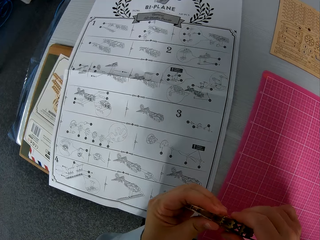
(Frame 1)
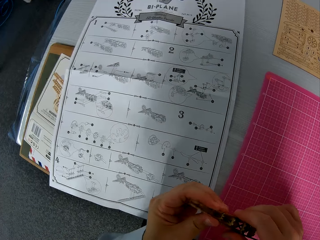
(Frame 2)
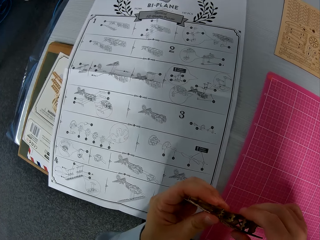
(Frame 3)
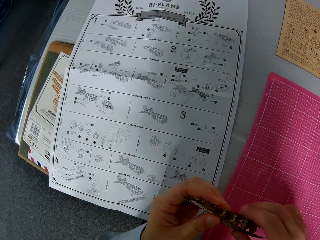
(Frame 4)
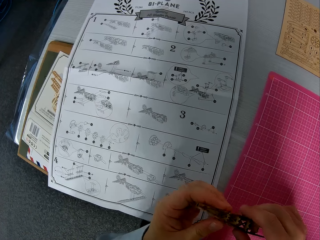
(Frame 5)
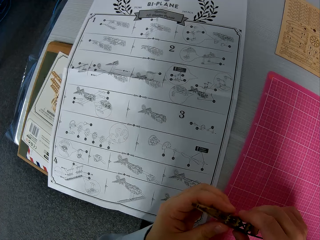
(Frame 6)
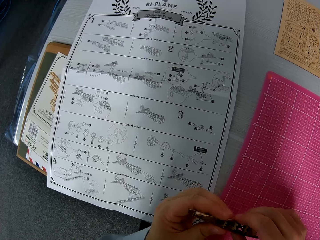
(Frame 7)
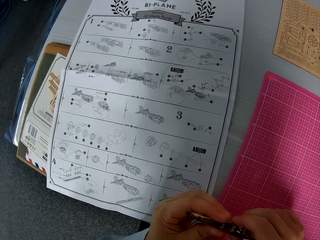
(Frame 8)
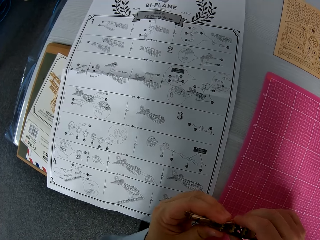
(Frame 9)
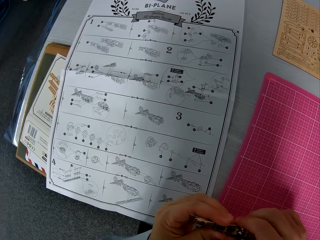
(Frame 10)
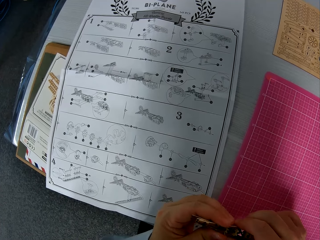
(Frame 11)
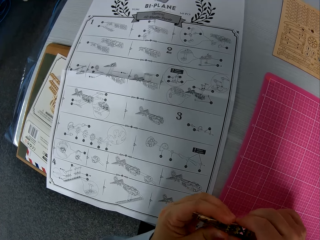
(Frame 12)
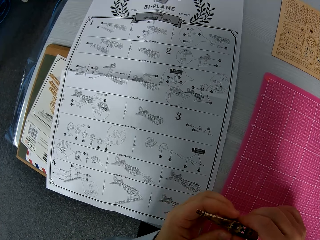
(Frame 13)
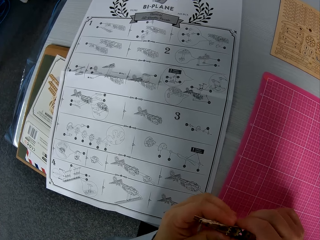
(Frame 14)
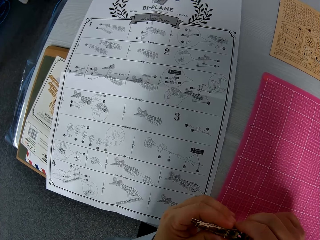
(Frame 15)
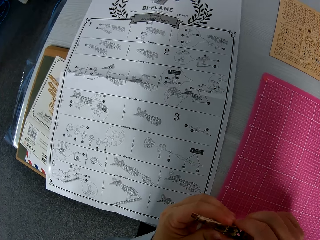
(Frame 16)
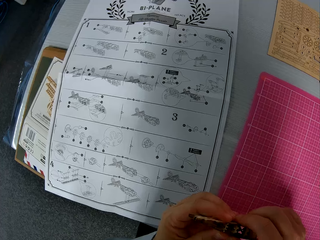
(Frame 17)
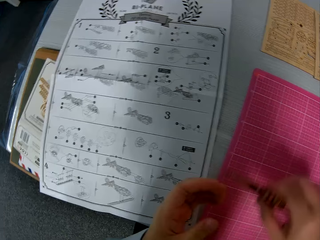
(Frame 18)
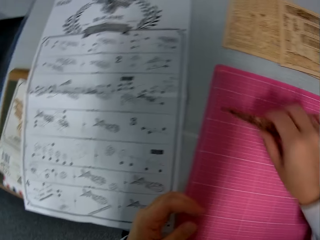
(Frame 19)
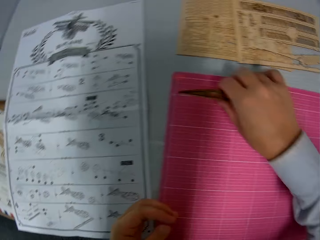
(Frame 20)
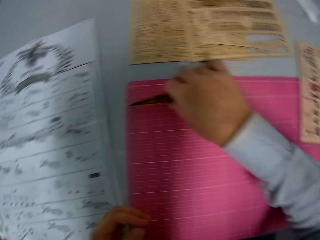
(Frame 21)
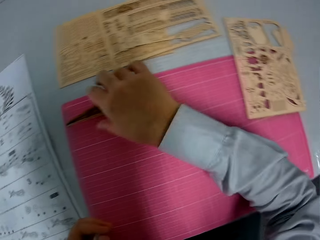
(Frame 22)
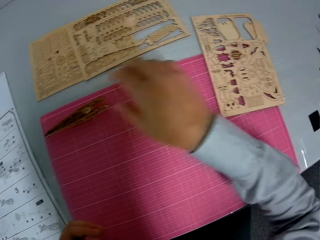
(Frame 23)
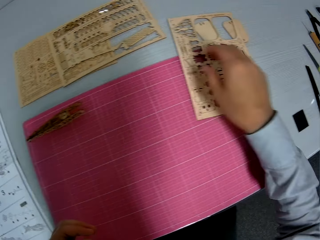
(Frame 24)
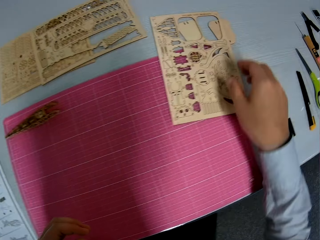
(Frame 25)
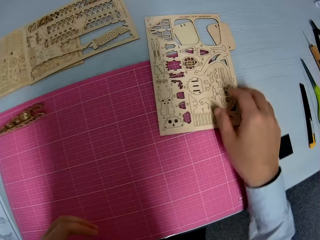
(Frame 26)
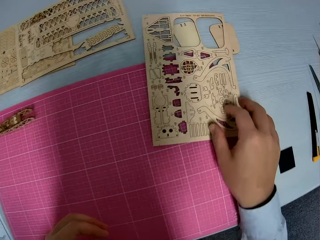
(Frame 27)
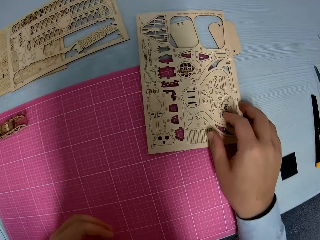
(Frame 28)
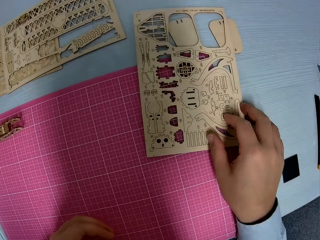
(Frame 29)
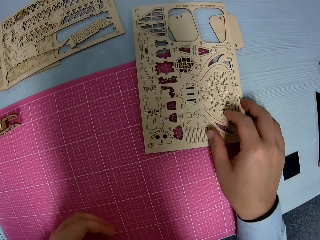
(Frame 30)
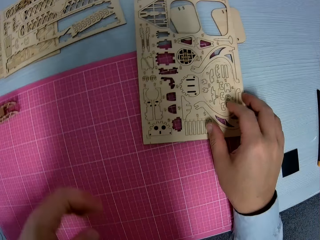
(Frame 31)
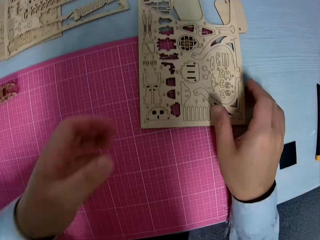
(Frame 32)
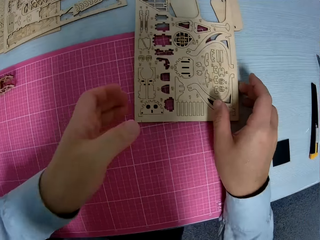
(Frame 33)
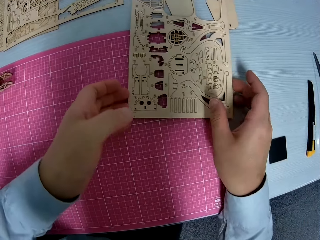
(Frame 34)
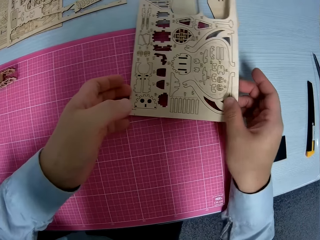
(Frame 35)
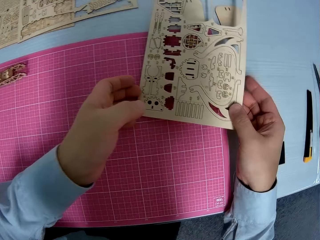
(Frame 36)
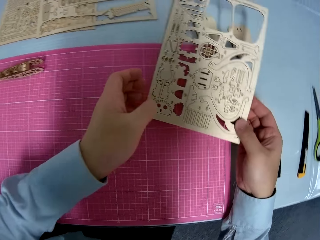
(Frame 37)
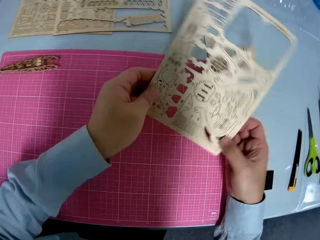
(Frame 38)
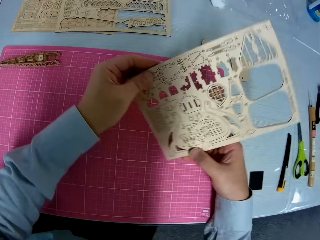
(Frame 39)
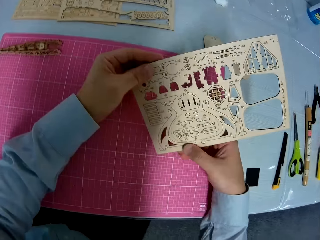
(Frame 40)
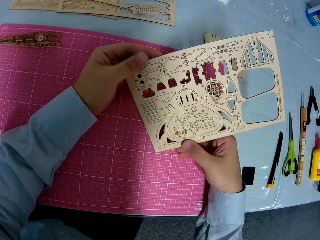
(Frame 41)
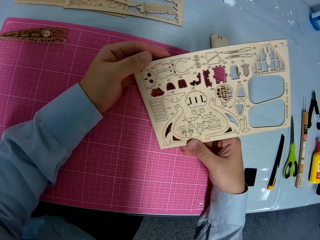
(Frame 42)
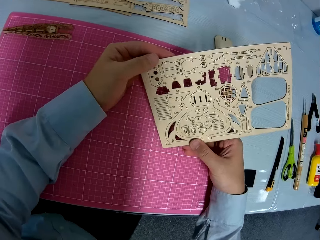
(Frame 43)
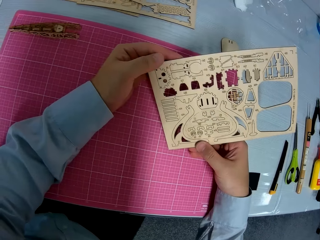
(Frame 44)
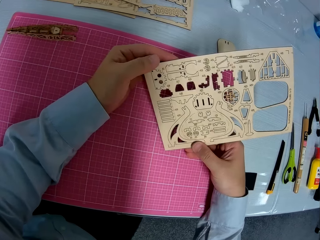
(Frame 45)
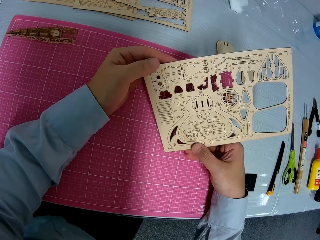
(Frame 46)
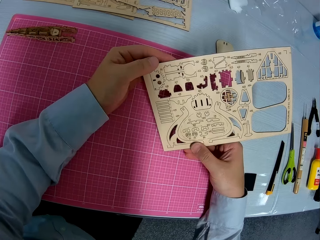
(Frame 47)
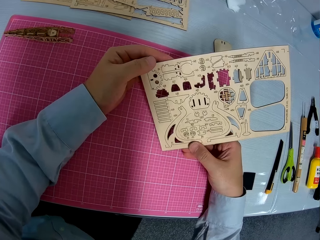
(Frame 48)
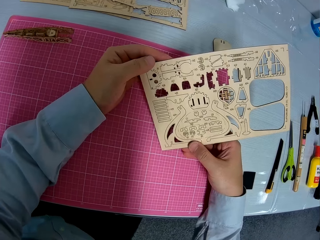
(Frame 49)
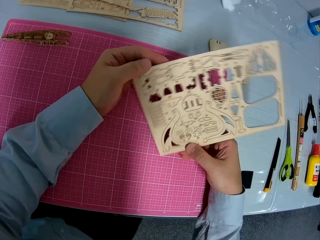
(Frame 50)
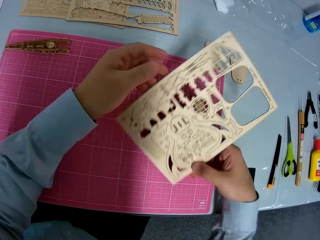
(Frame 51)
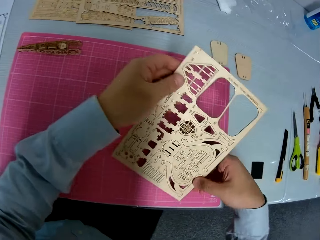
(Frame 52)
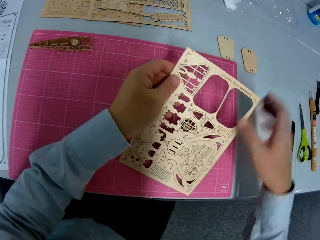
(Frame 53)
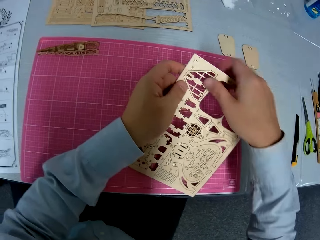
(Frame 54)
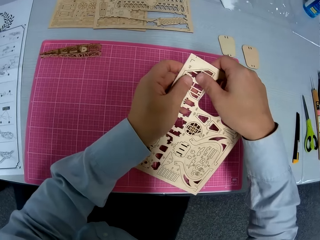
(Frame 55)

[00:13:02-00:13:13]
The camera wearer fixes the wooden craft shapes. They place the wooden craft on the table. They pick up the wooden craft from the table and stare at it.

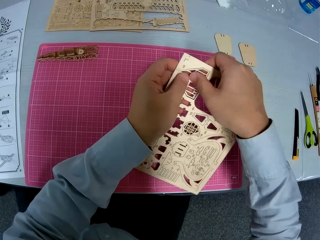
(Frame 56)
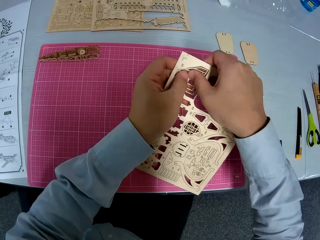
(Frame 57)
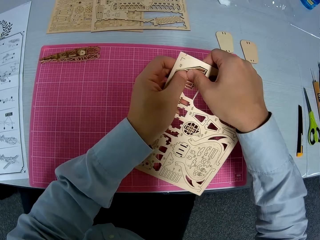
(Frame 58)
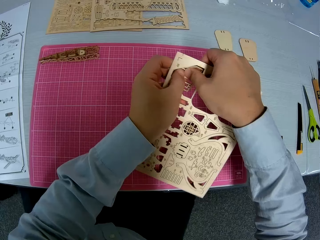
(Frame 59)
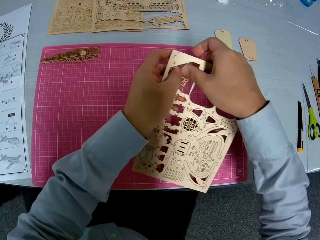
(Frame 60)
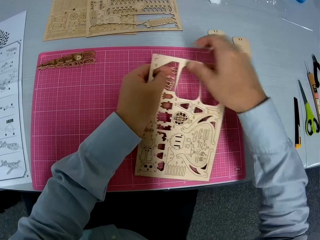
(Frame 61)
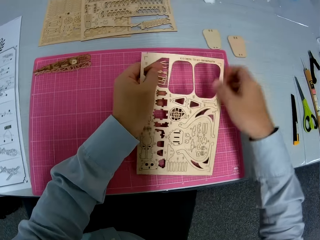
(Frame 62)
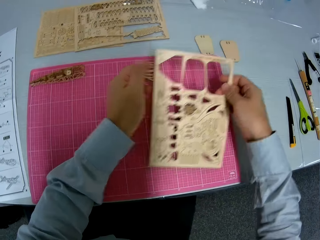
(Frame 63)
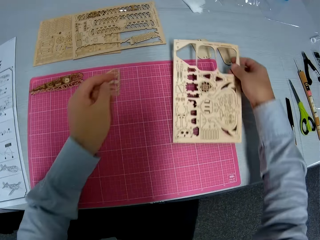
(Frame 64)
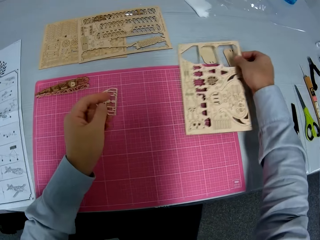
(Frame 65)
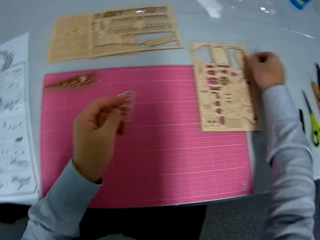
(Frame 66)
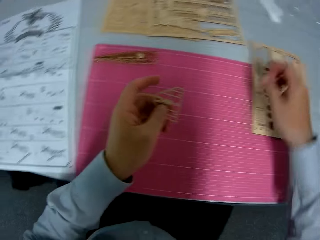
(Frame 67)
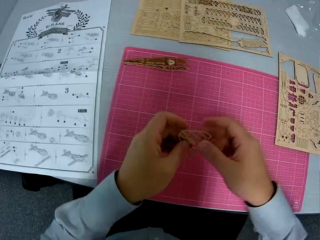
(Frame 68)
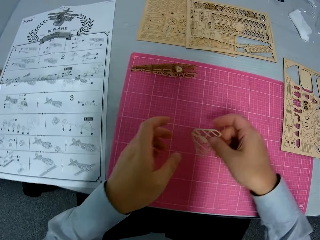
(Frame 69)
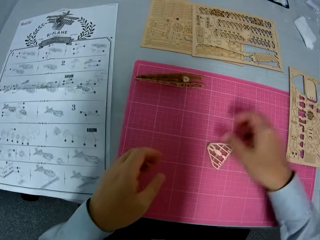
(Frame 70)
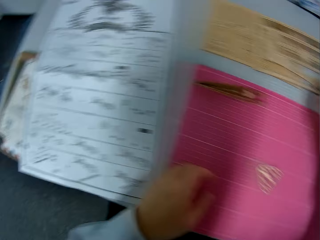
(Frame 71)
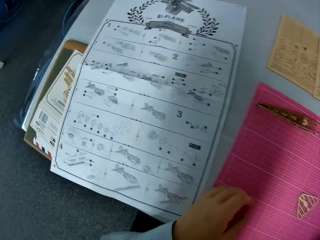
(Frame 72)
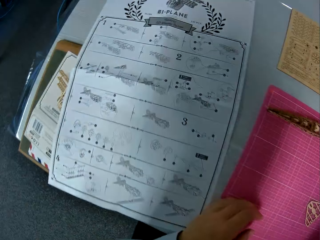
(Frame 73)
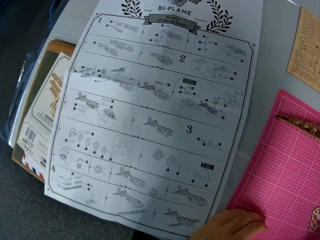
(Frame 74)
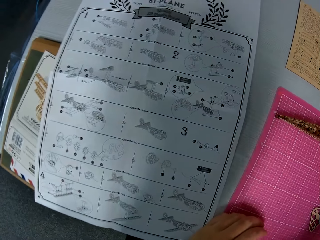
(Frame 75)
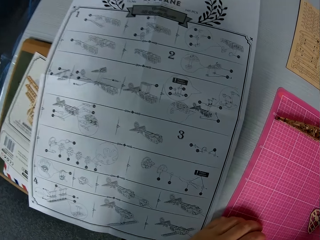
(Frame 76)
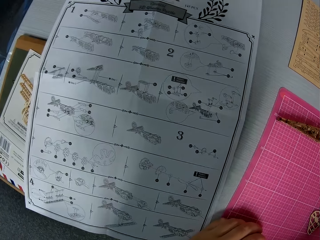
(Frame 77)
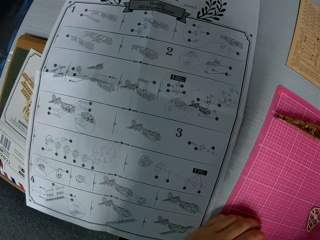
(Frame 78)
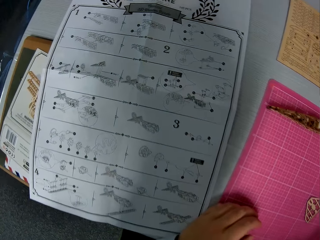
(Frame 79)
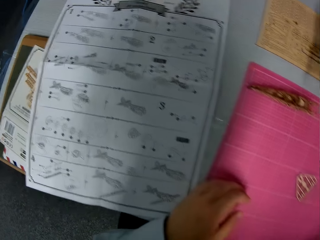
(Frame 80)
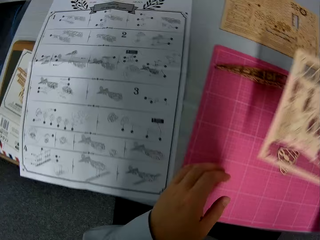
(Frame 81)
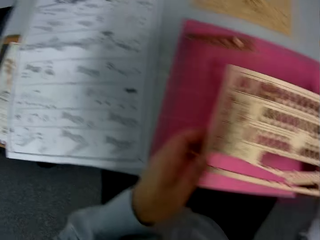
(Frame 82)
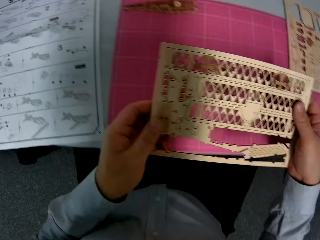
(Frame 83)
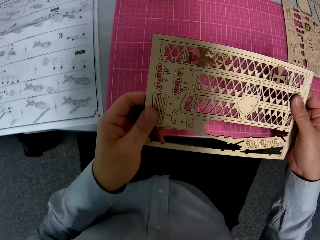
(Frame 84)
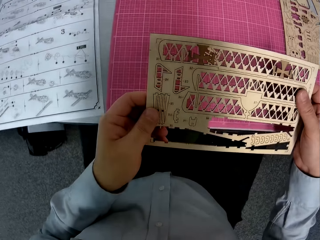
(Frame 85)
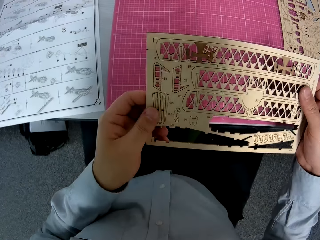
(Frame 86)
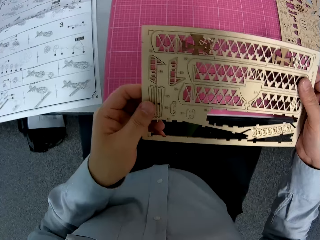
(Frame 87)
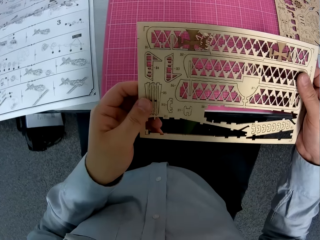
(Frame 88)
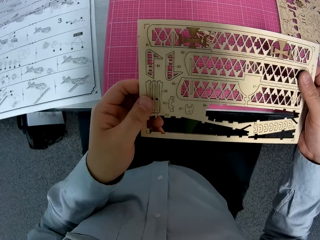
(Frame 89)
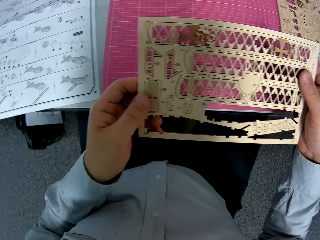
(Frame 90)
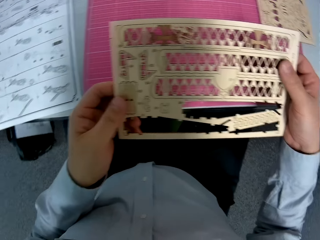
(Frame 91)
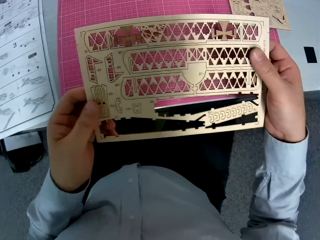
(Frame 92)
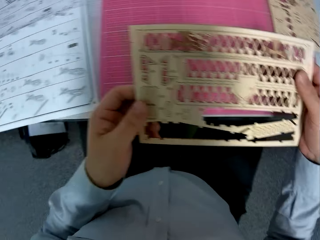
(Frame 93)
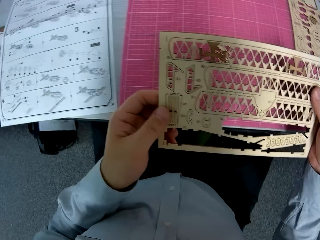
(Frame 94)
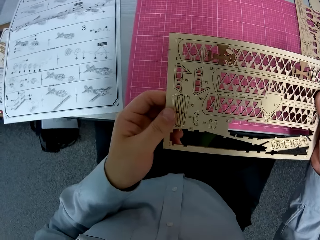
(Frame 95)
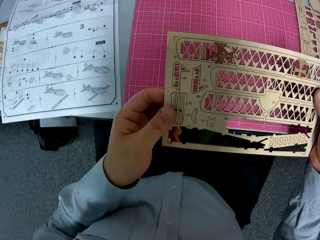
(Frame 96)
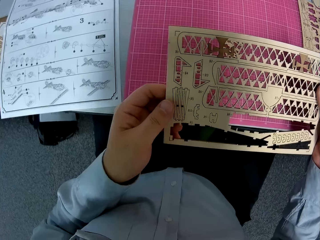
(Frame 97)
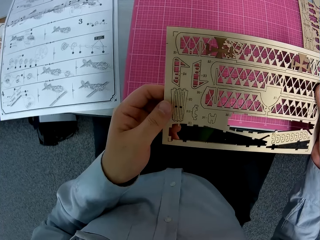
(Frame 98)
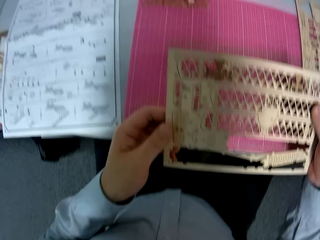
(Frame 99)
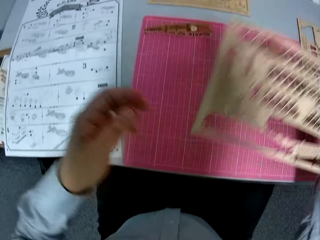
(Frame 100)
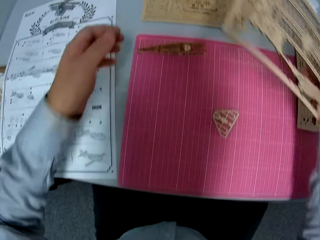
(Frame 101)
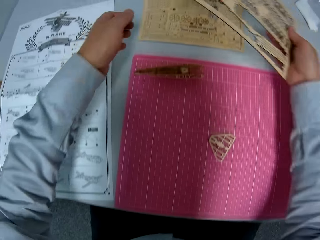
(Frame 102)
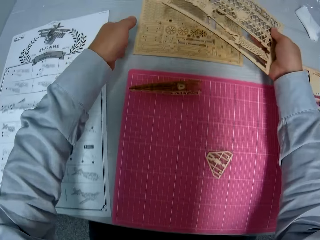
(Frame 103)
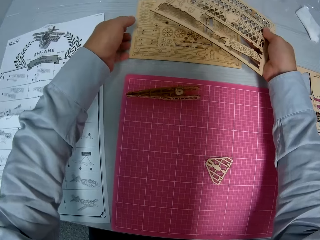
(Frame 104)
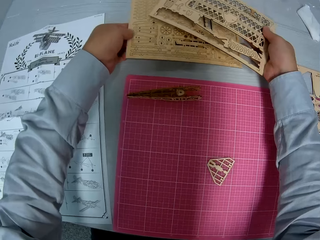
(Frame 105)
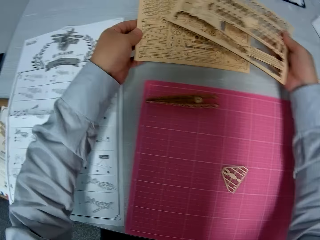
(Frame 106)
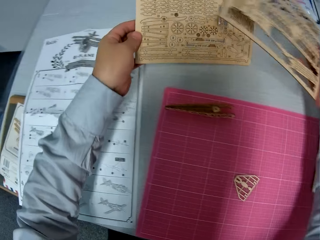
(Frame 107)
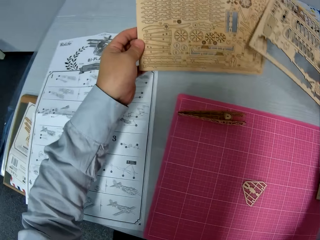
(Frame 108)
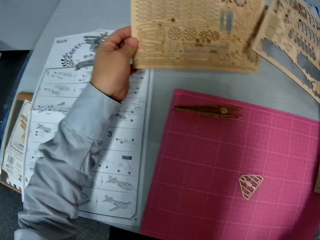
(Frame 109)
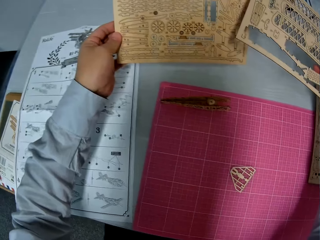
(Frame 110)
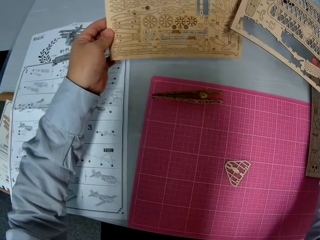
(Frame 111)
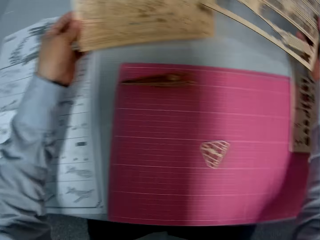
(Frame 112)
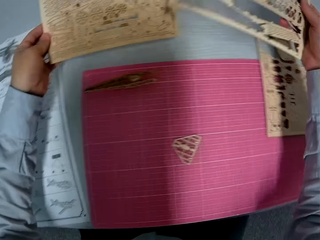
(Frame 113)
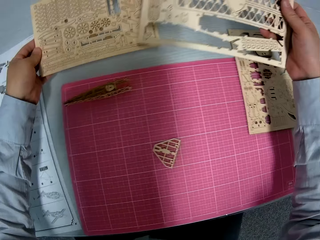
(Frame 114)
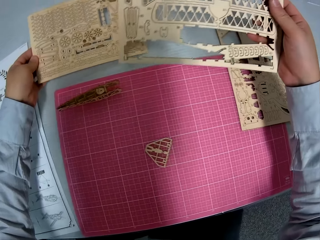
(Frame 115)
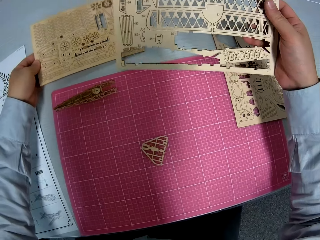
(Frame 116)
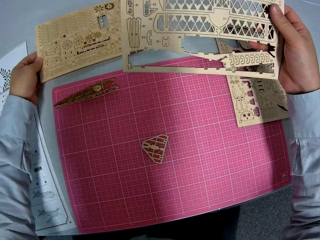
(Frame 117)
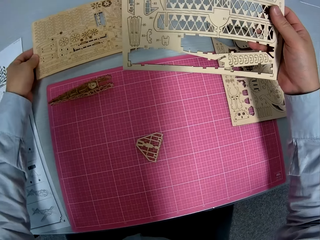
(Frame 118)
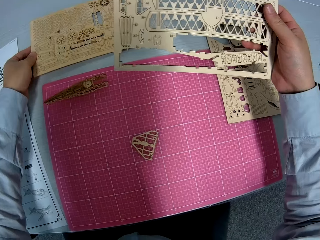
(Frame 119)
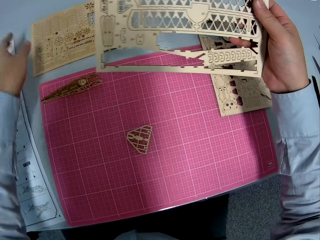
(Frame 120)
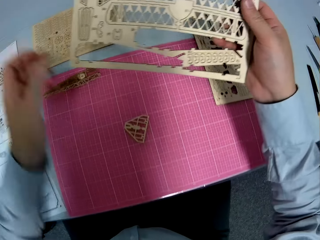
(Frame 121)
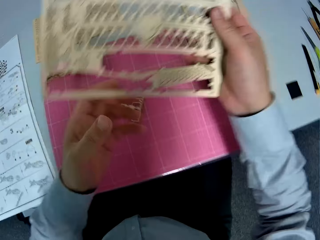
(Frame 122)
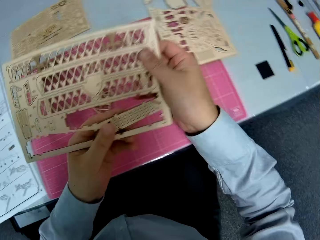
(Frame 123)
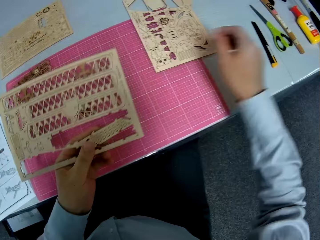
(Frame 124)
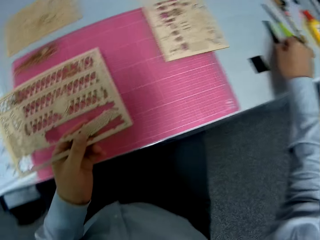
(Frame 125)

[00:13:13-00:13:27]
The camera wearer removes the wooden craft shape. They place the wooden craft on the table. They hold the wooden craft shape and place it on the table. They pick up the wooden craft shape and stare at the wooden craft. They pick up another wooden craft from the table and stare at the wooden craft. They drop one on the table.
